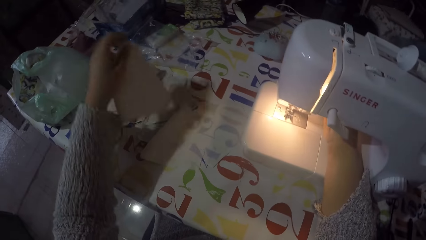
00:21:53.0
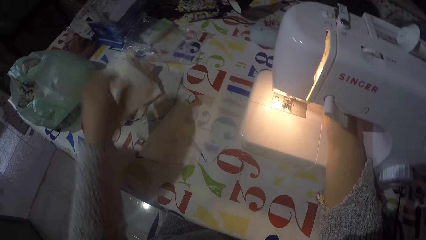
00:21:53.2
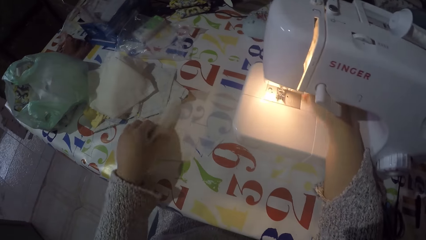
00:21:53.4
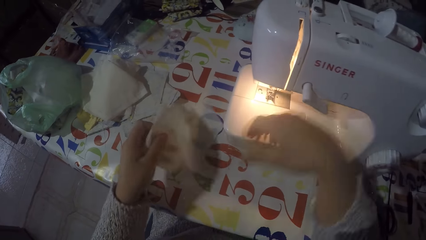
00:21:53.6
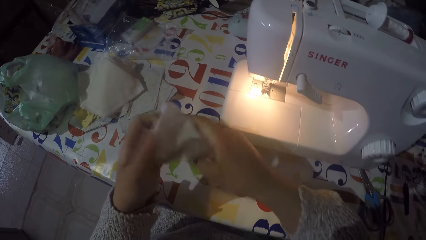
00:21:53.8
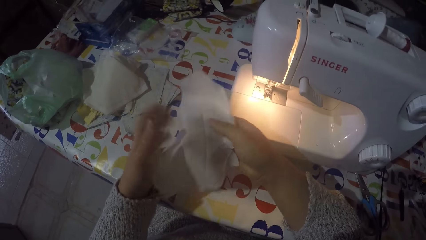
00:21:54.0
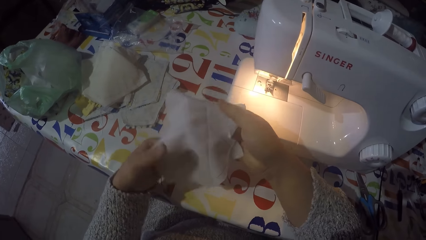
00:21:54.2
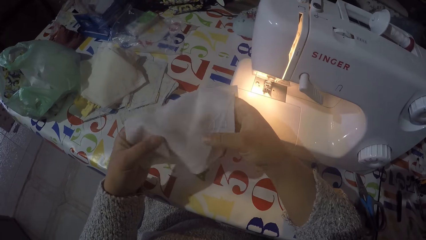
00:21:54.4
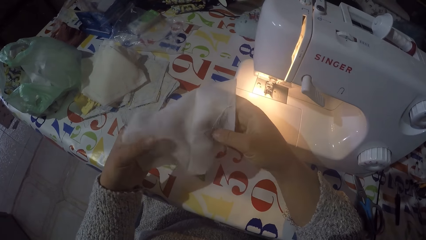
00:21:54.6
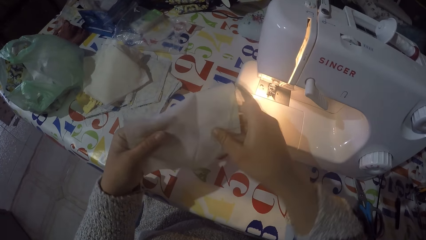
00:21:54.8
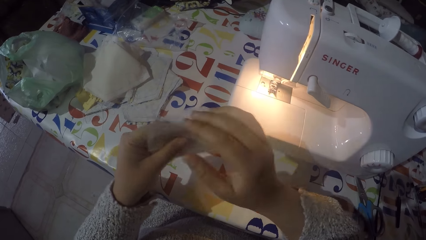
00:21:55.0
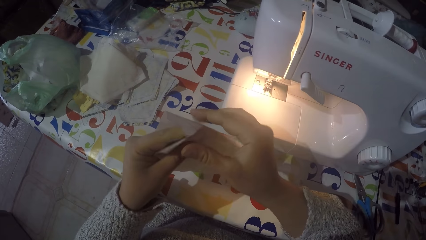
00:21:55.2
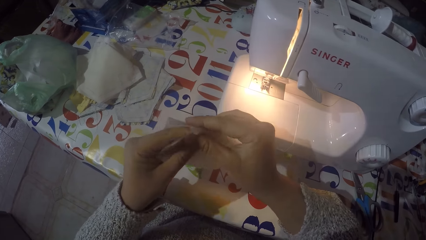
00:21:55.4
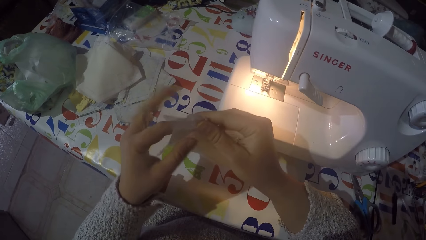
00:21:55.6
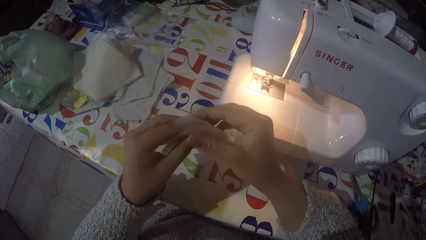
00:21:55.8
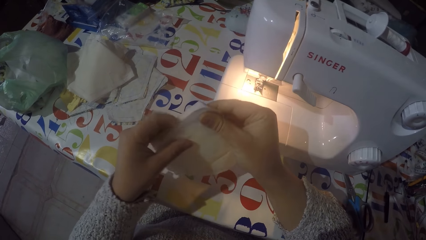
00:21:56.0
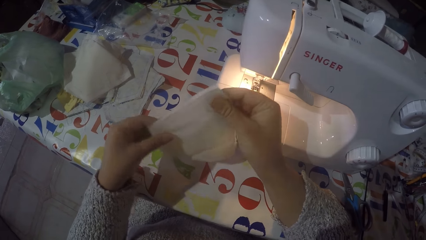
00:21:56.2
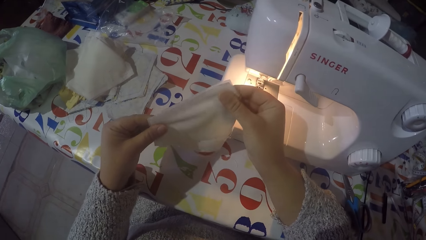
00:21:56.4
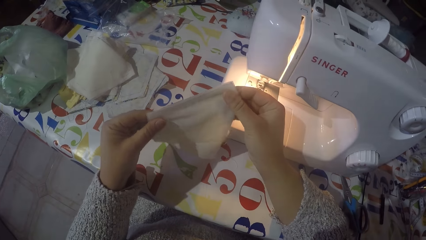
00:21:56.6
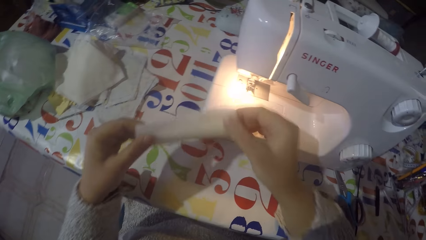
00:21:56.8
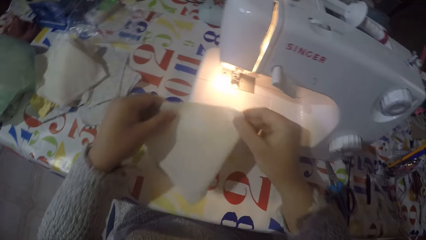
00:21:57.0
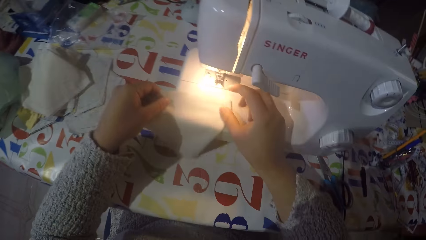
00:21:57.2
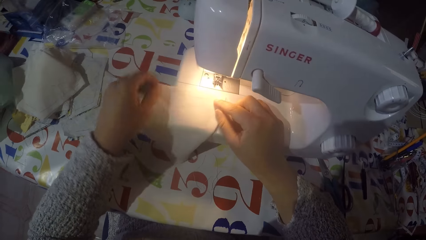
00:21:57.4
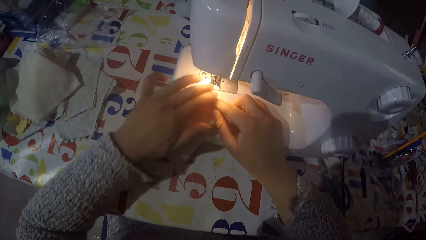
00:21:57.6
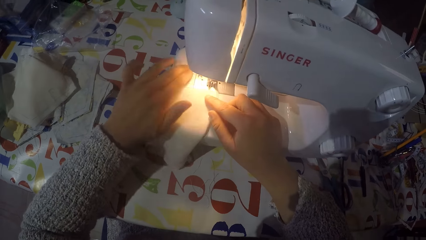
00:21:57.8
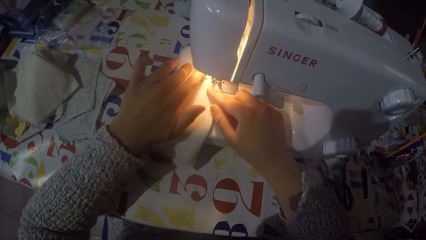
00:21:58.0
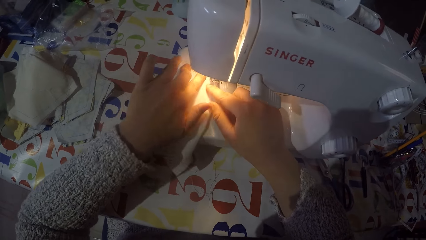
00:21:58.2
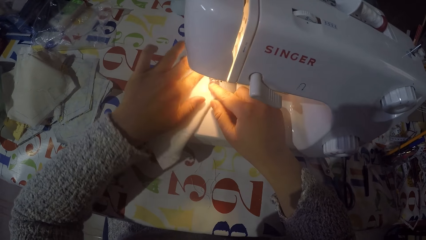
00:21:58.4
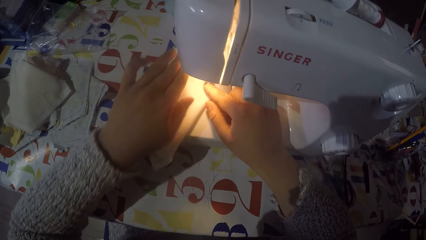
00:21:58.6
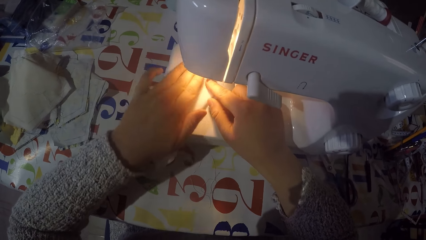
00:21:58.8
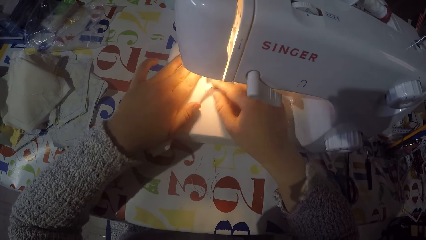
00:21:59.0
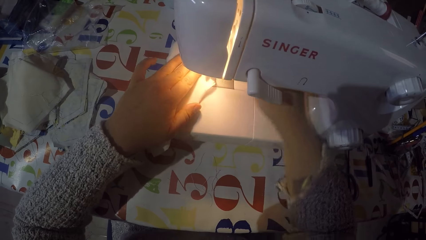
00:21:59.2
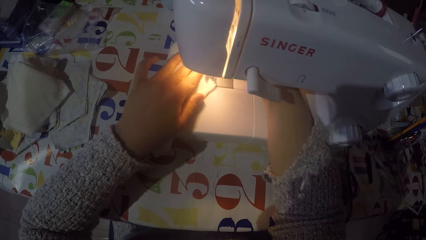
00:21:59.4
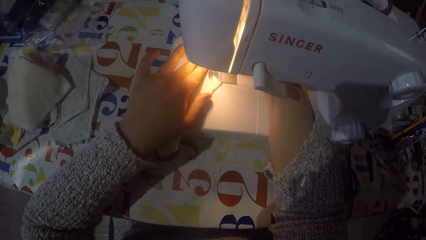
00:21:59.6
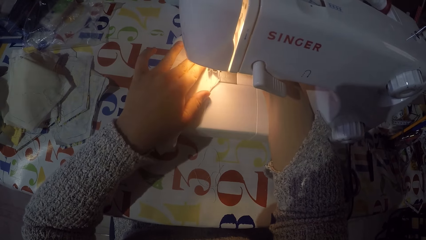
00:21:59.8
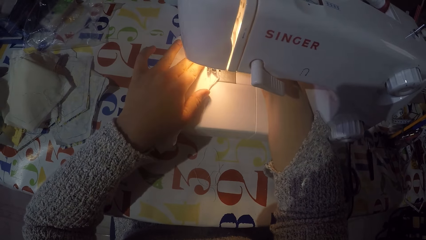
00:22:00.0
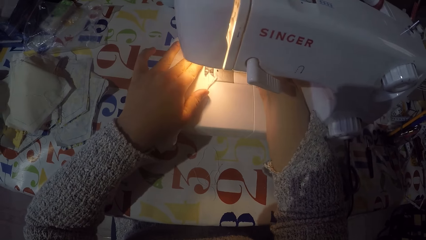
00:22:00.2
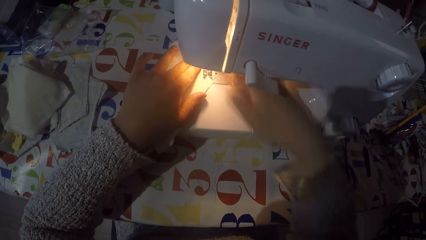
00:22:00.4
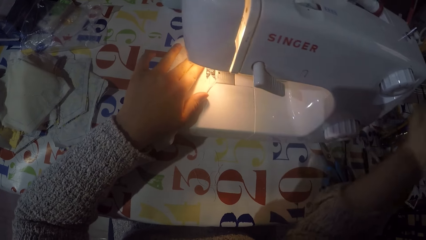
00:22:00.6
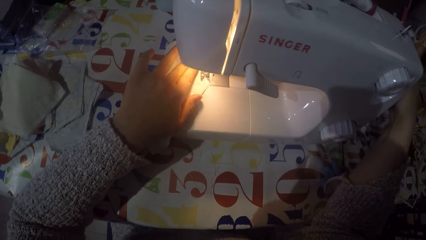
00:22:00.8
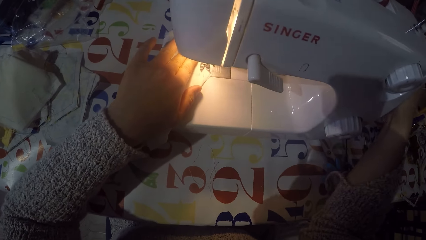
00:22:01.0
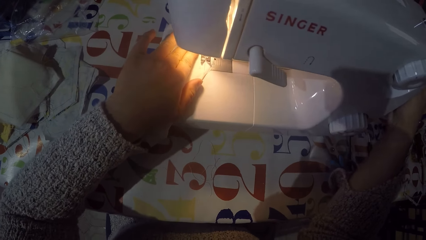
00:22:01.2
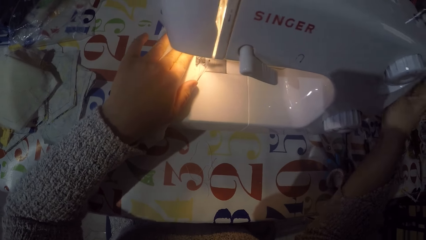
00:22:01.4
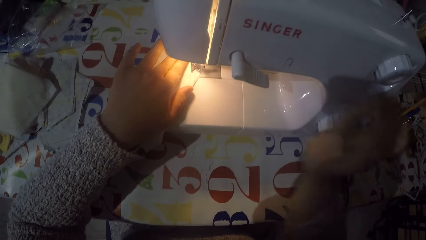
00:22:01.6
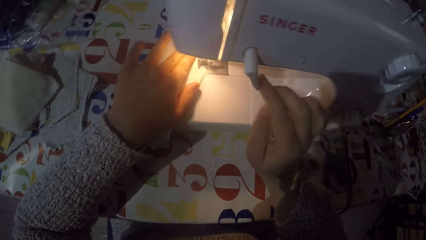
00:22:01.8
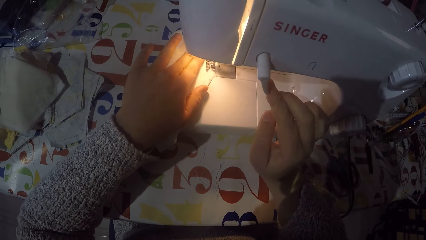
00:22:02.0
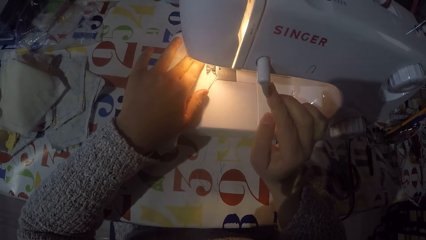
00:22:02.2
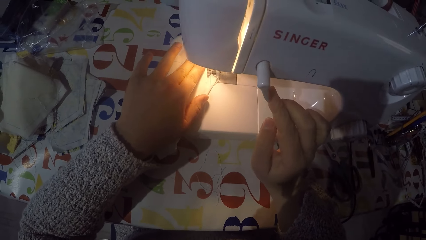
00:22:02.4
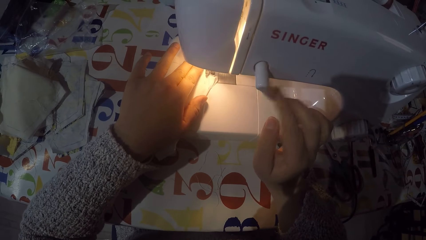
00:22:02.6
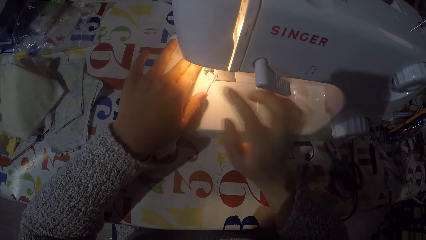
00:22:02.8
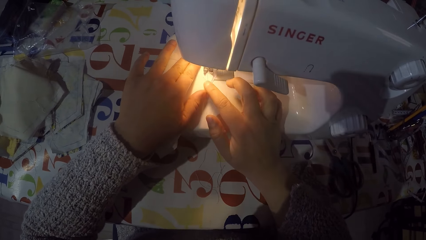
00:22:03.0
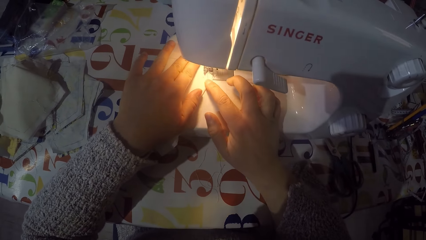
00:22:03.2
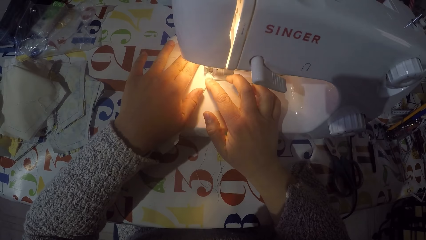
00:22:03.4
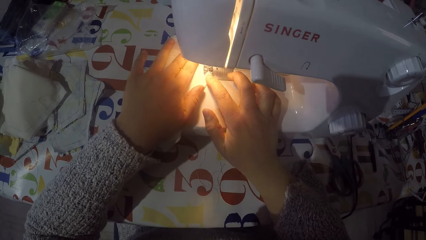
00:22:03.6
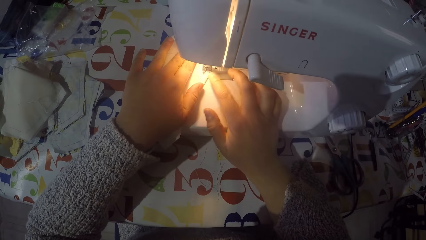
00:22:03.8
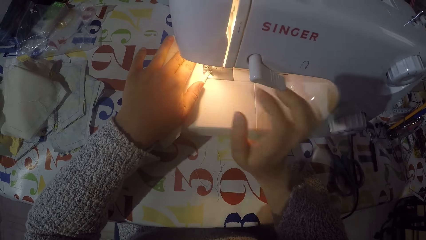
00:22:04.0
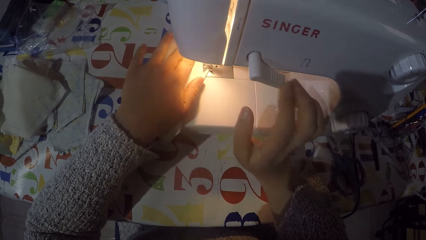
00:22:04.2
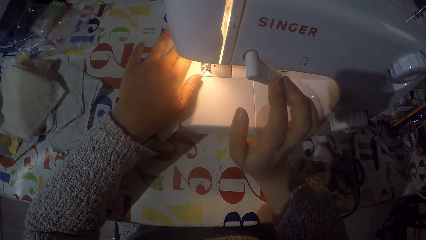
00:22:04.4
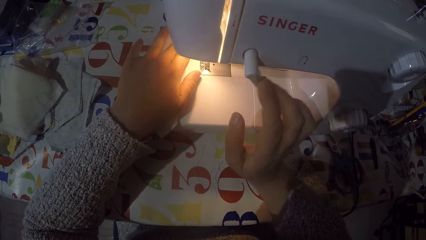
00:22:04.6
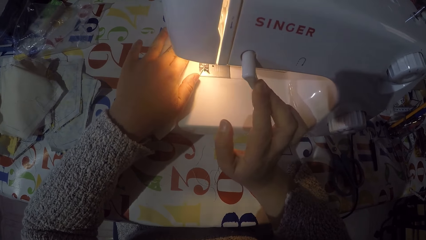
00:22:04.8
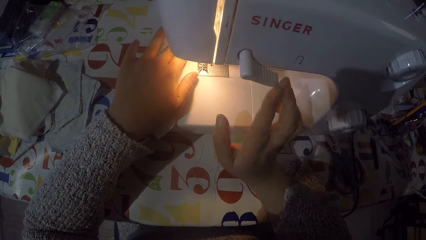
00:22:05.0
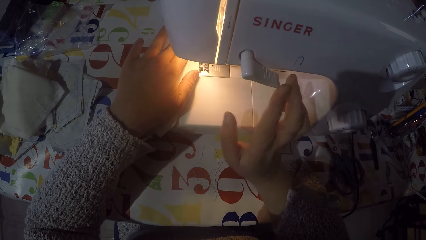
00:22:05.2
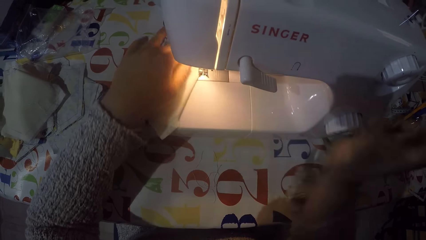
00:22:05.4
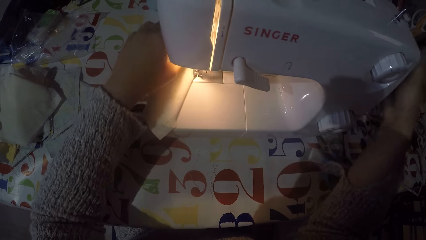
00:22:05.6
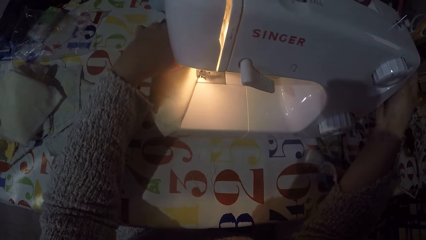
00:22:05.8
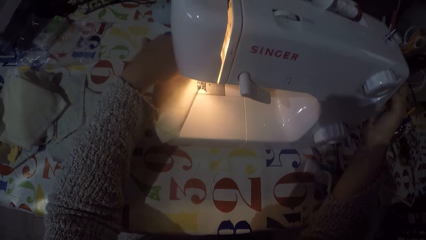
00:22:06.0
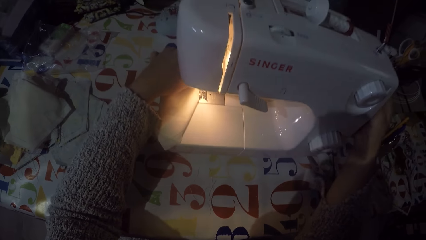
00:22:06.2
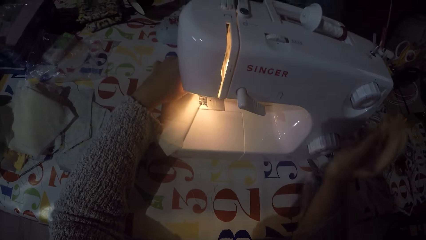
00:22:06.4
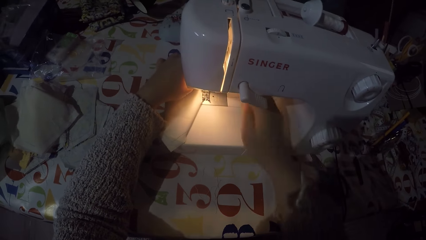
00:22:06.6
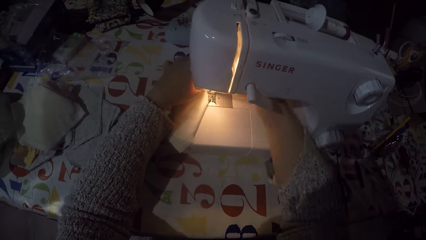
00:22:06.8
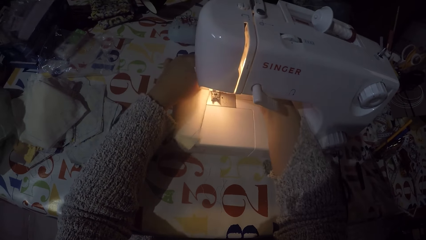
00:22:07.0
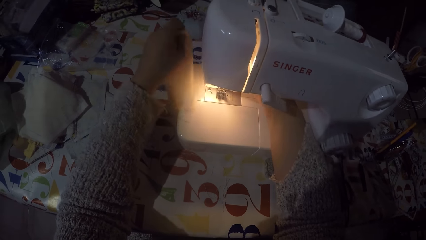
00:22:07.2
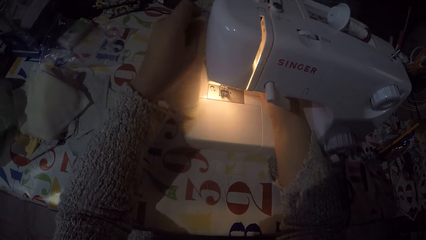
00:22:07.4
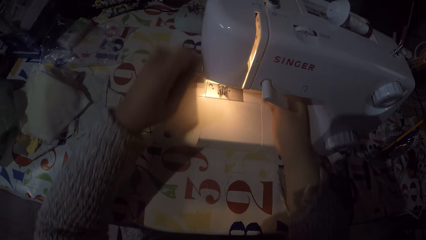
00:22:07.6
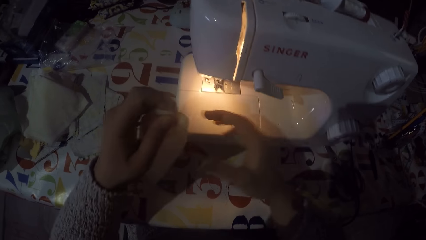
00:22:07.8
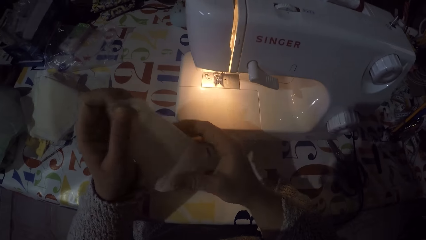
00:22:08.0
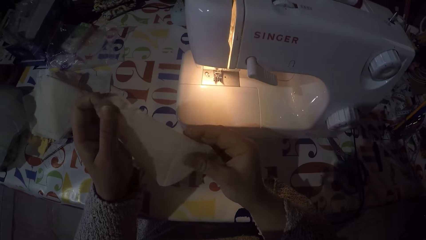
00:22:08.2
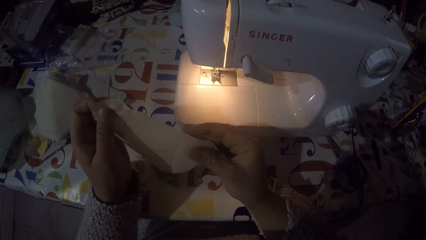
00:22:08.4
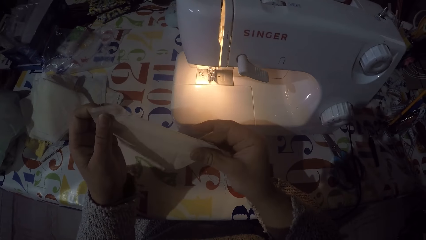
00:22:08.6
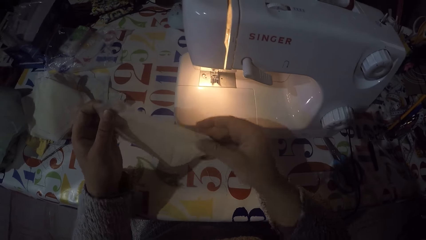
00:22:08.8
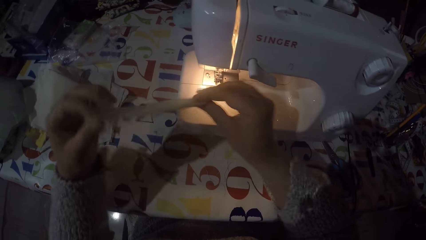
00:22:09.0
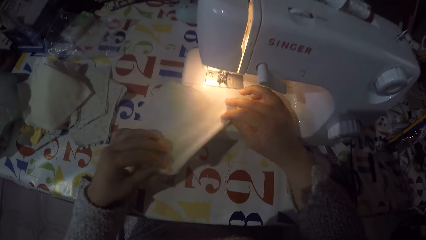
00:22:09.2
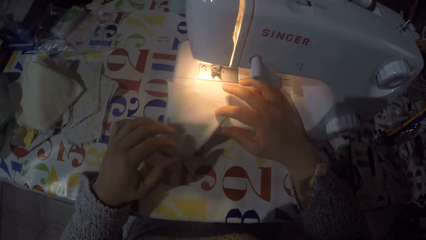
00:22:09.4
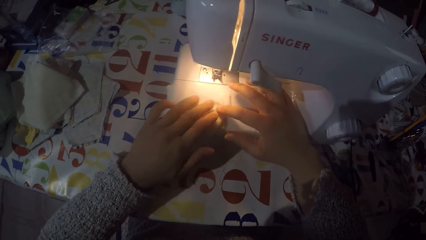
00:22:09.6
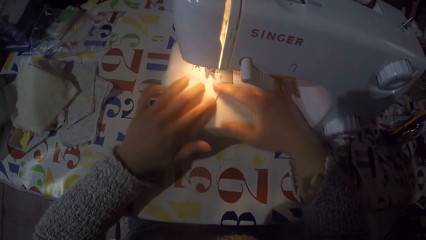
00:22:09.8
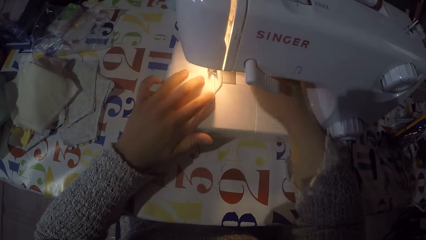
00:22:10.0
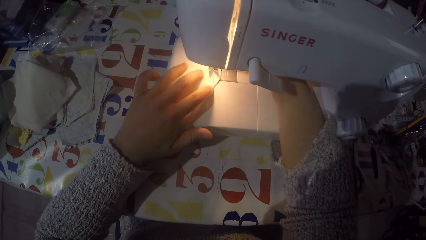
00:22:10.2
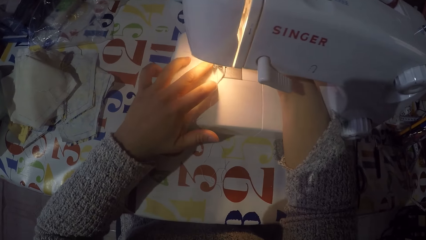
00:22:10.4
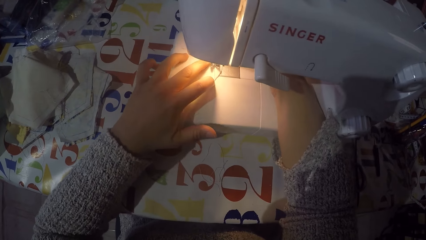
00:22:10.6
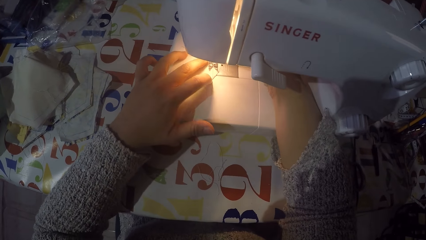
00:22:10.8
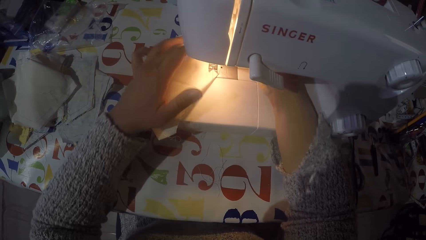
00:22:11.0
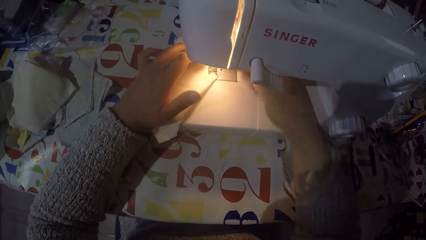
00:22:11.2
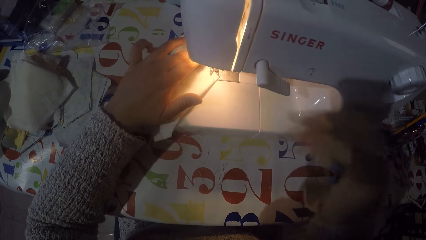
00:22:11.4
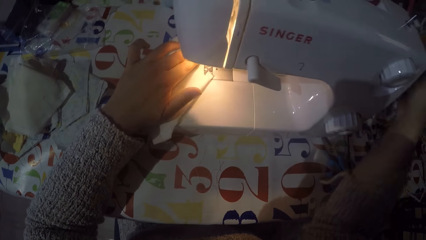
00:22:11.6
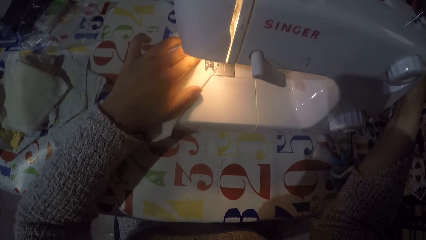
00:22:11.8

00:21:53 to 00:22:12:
The camera wearer removes a piece of cloth from the sewing machine. He drops the piece of cloth with the rest on the table with his left hand. He picks another piece of cloth with his left hand. He holds the piece of the cloth with both hands. He folds the piece of cloth. He puts the piece of cloth on the sewing machine. He touches the hand wheel with his right hand. He sews the piece of cloth and pushes the thread take-up lever down with his right hand. He sews the piece of the cloth and pushes the thread take-up lever down with his right hand. He touches the hand wheel with his right hand and stops sewing the piece of the cloth. He removes the piece of cloth from the sewing machine. He cuts the sewing thread. He looks at the piece of the cloth. He puts the piece of cloth on the sewing machine.
